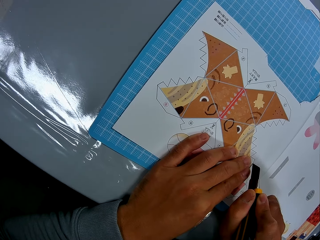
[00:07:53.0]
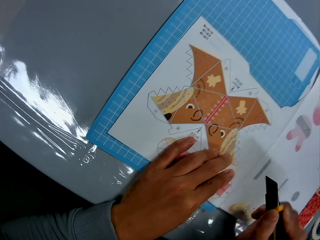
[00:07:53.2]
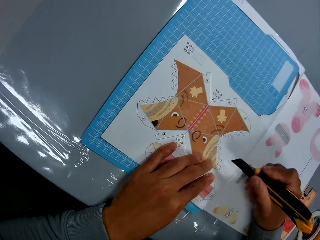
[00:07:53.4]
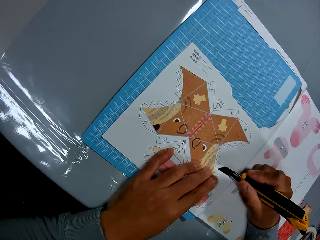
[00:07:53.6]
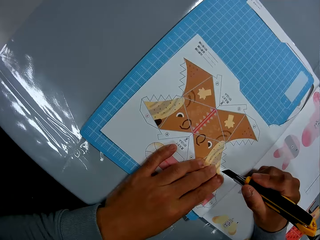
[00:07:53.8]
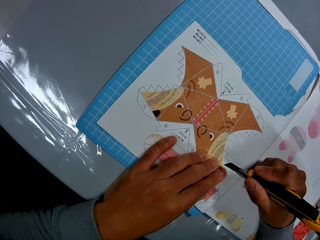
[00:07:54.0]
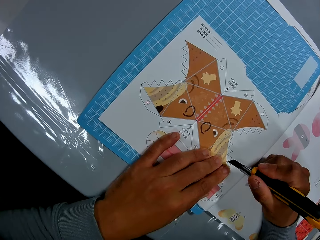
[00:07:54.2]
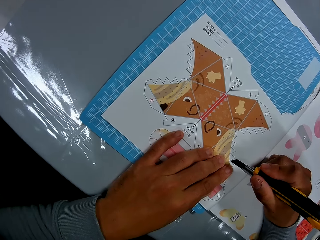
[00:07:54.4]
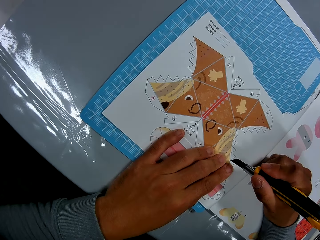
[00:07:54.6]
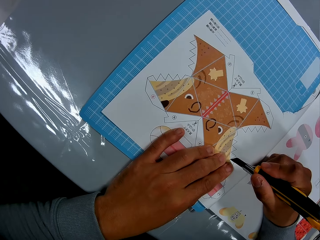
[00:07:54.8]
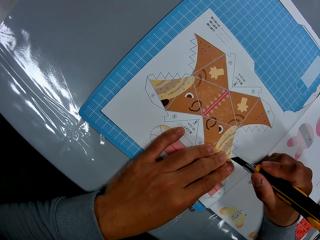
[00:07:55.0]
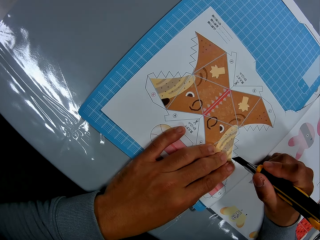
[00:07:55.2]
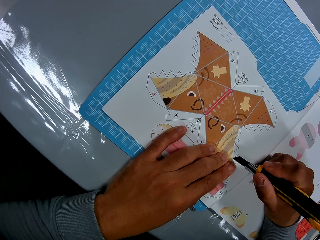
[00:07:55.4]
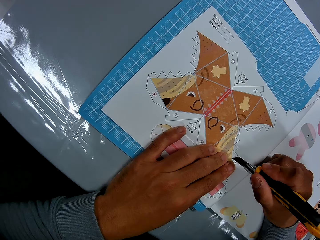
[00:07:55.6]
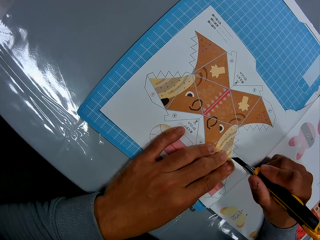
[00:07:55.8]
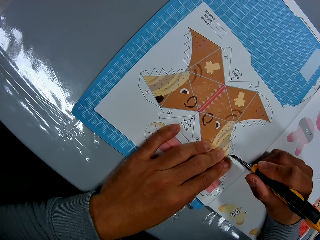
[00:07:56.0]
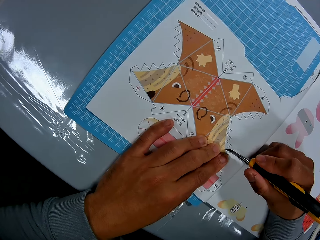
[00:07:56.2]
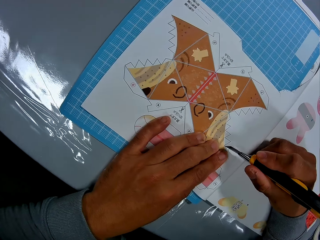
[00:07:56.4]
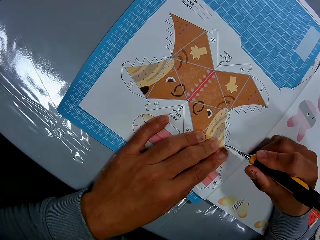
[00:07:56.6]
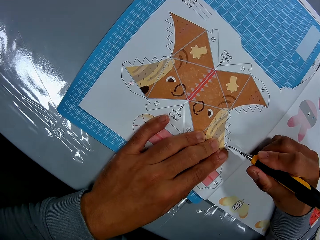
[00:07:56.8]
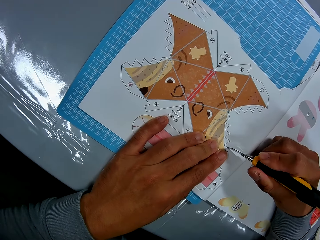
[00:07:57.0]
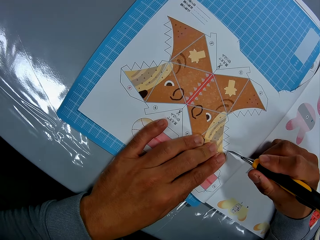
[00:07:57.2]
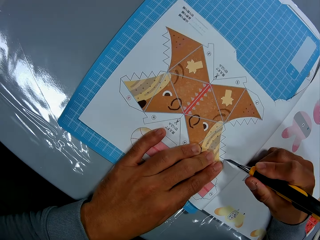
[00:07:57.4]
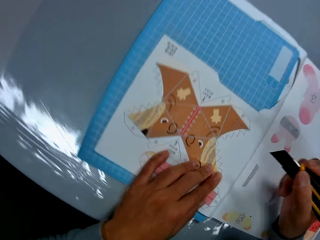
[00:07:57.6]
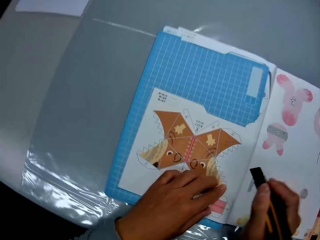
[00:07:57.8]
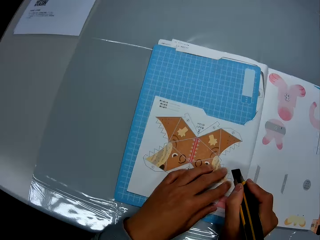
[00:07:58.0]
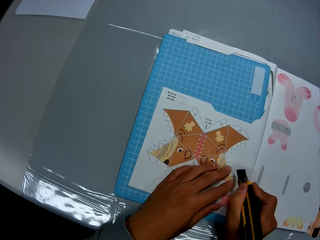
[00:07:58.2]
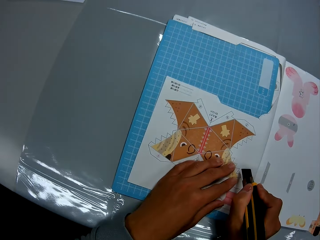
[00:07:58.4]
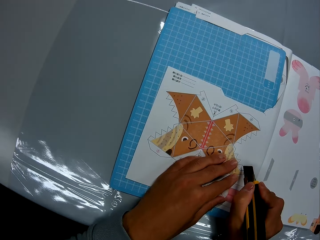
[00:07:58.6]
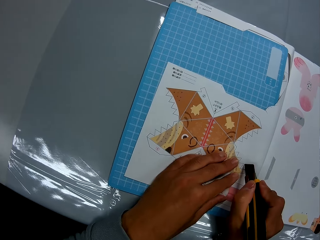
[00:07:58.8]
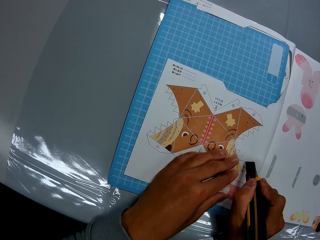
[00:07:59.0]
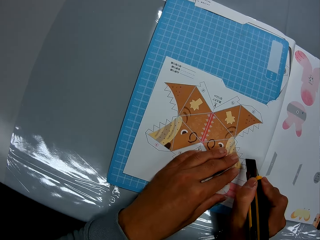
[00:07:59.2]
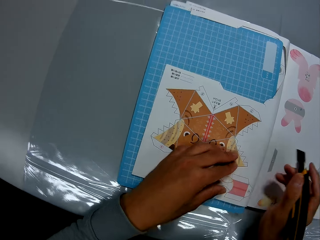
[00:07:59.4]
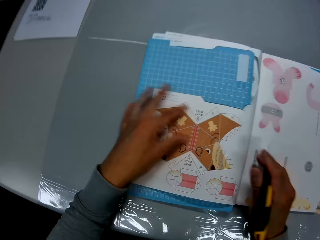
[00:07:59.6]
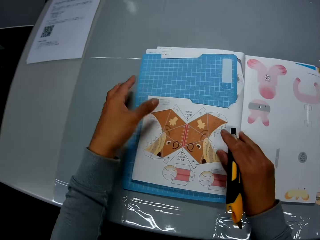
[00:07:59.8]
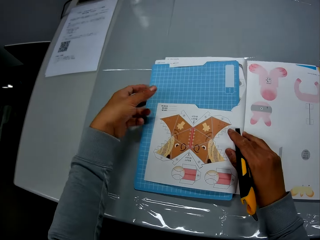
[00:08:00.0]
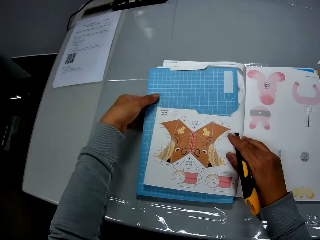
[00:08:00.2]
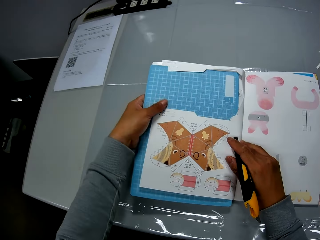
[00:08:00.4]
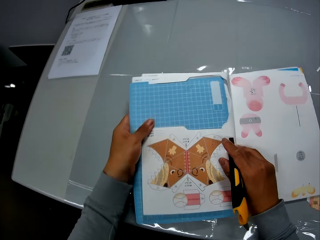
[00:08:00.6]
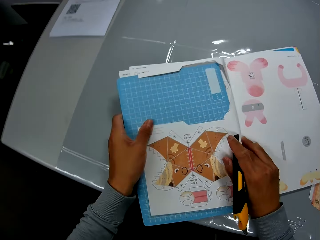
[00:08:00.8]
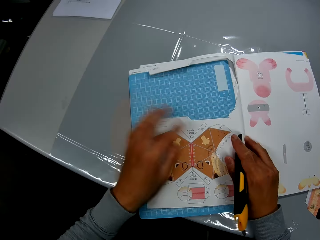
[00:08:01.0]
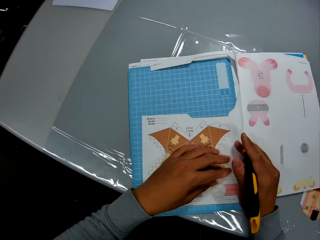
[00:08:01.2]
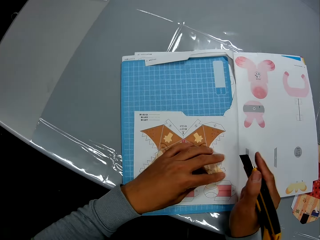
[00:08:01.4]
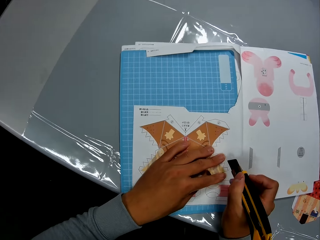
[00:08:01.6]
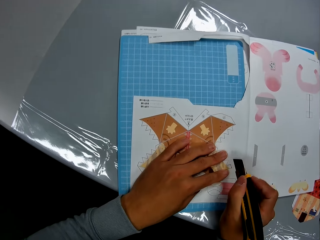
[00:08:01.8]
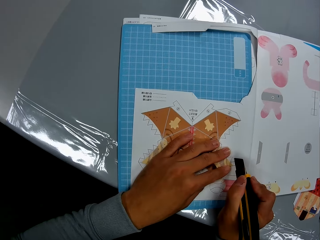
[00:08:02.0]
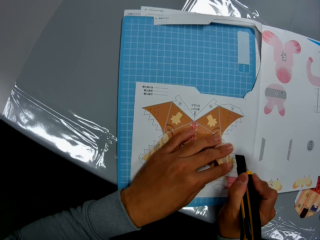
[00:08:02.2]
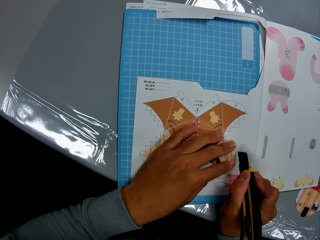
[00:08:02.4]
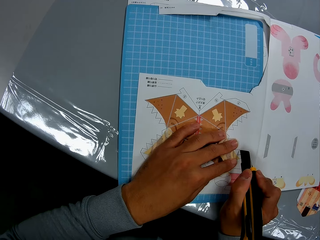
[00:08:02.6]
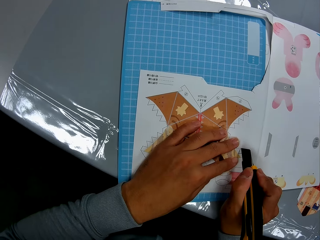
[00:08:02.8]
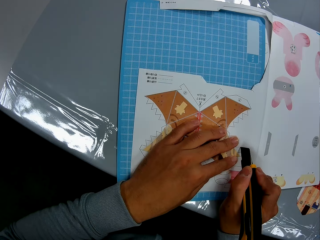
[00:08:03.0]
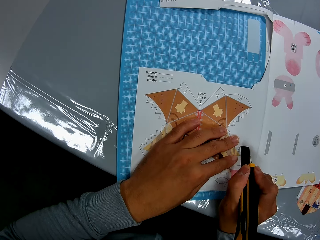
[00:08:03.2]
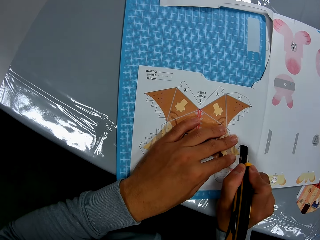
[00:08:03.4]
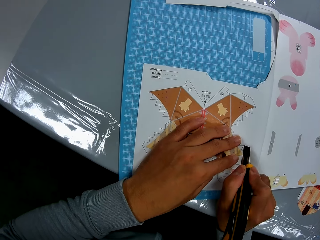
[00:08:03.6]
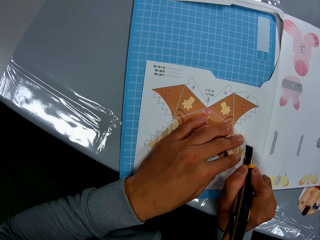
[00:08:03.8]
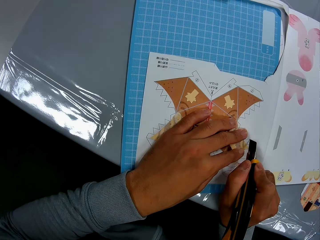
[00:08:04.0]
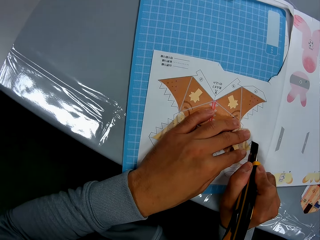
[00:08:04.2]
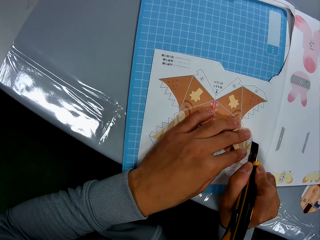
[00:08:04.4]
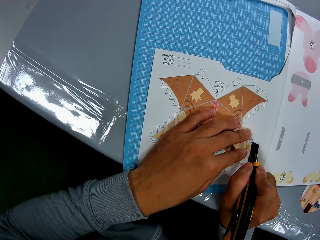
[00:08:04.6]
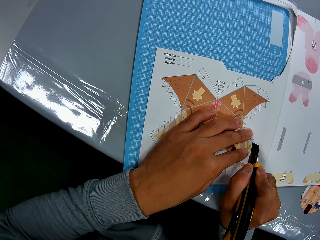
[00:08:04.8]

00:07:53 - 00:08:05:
The camera wearer adjusts the craft book with his left hand. He cuts through the leaf of the craft book with the utility knife.

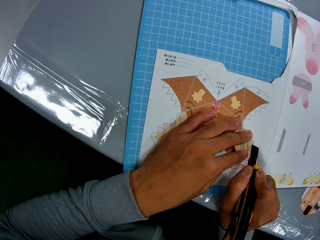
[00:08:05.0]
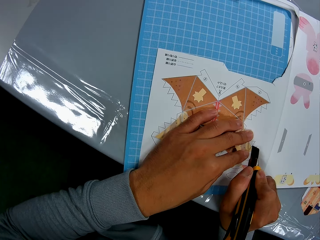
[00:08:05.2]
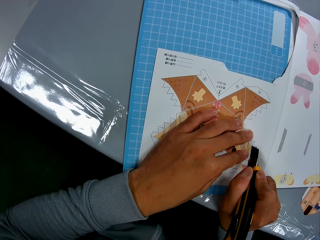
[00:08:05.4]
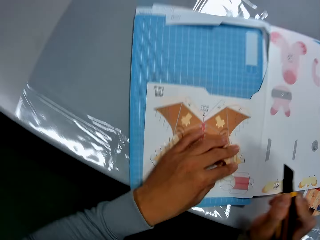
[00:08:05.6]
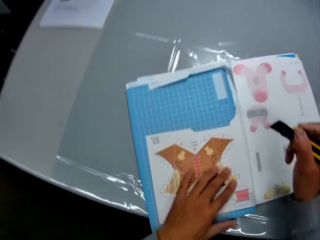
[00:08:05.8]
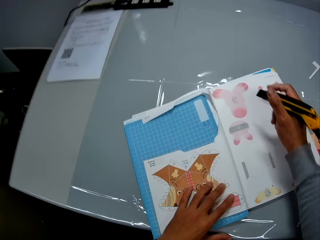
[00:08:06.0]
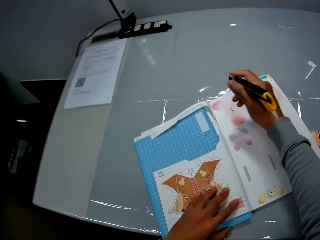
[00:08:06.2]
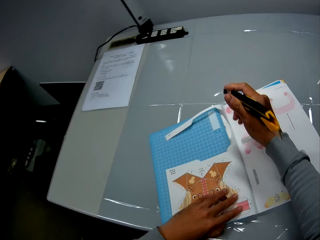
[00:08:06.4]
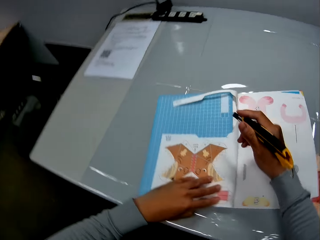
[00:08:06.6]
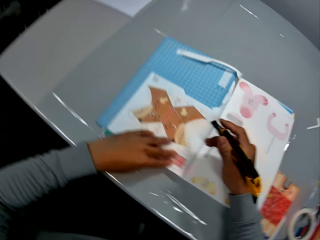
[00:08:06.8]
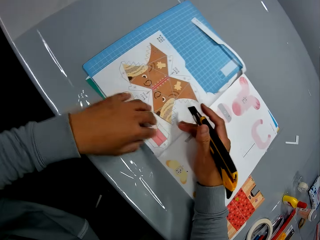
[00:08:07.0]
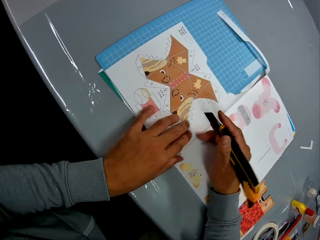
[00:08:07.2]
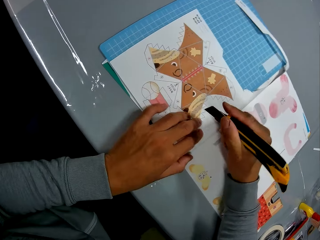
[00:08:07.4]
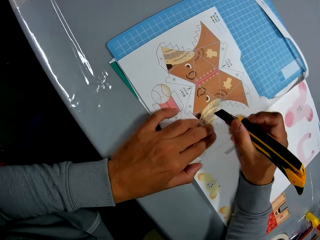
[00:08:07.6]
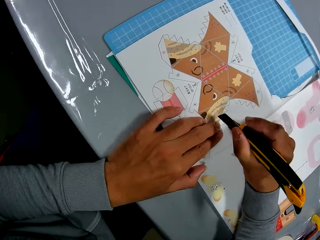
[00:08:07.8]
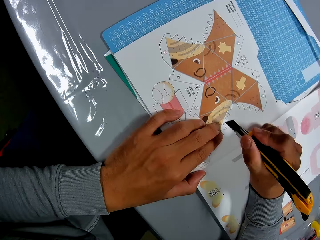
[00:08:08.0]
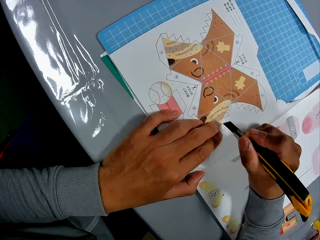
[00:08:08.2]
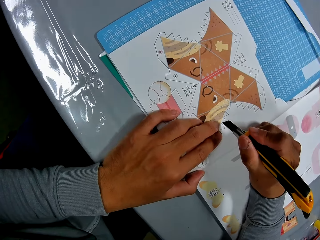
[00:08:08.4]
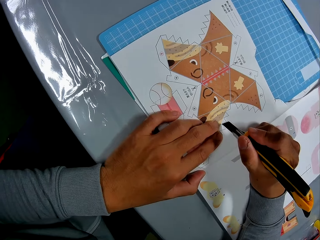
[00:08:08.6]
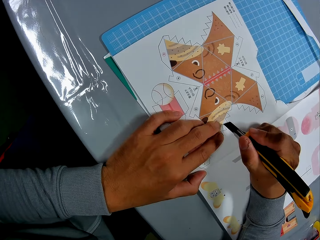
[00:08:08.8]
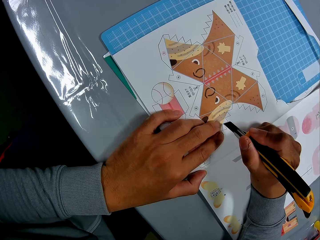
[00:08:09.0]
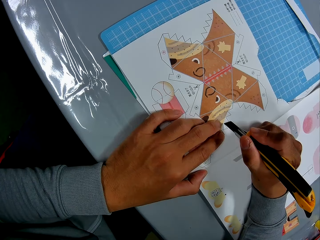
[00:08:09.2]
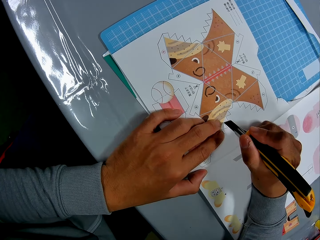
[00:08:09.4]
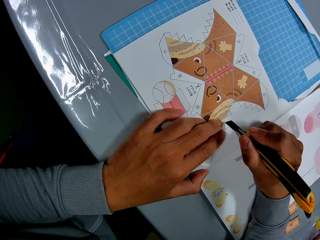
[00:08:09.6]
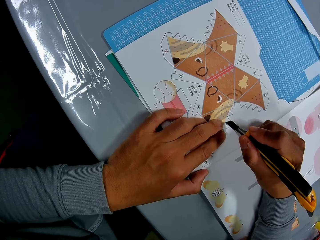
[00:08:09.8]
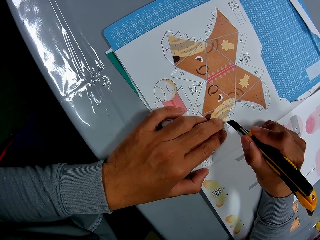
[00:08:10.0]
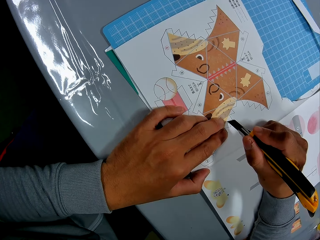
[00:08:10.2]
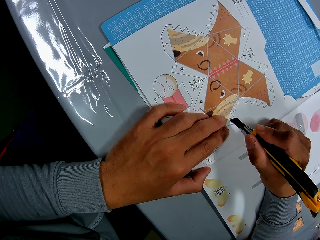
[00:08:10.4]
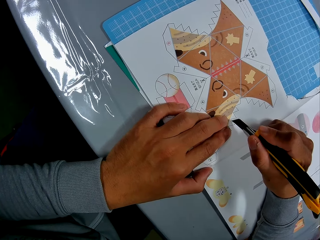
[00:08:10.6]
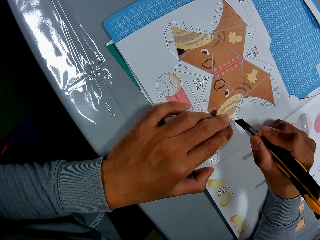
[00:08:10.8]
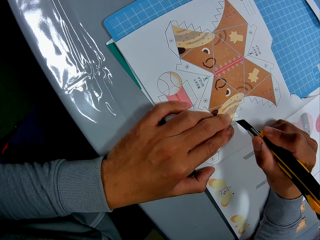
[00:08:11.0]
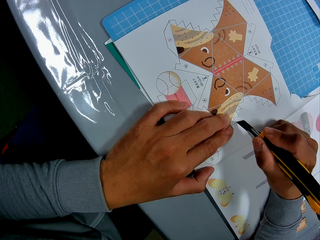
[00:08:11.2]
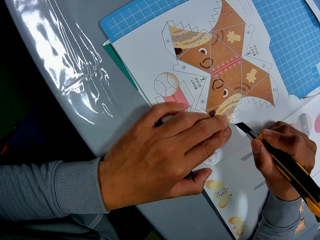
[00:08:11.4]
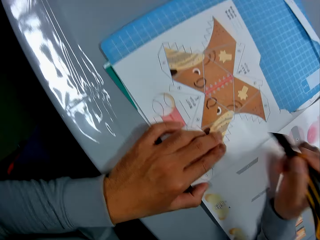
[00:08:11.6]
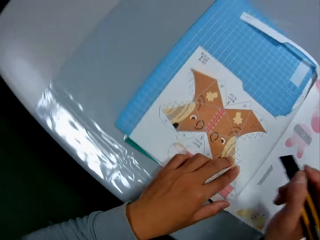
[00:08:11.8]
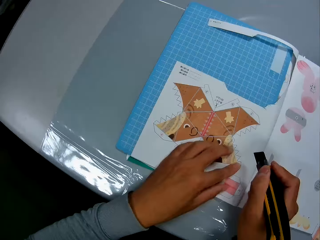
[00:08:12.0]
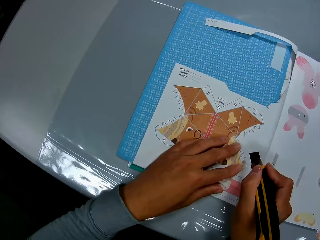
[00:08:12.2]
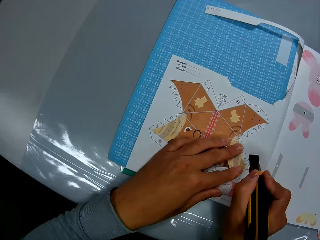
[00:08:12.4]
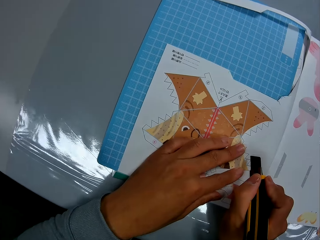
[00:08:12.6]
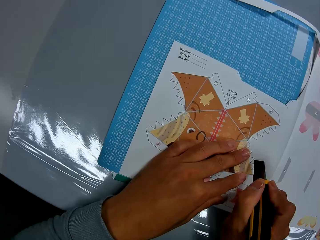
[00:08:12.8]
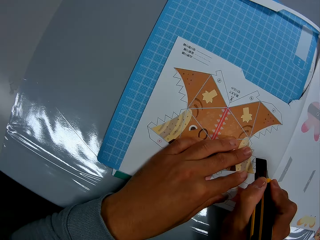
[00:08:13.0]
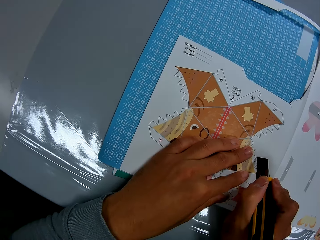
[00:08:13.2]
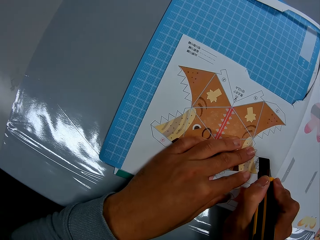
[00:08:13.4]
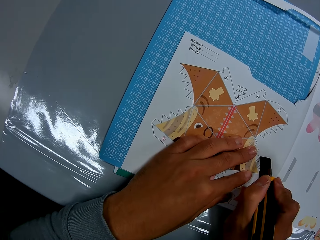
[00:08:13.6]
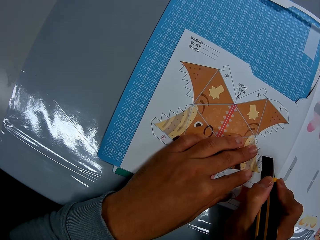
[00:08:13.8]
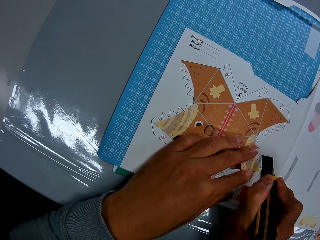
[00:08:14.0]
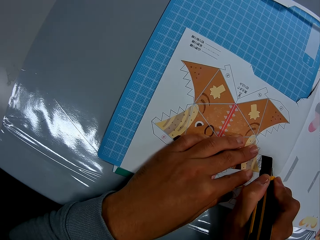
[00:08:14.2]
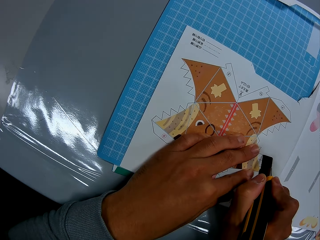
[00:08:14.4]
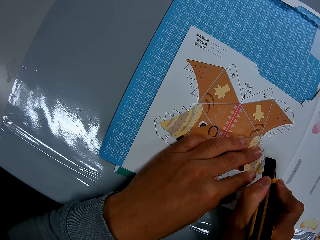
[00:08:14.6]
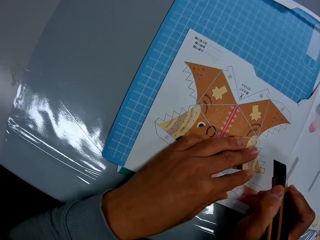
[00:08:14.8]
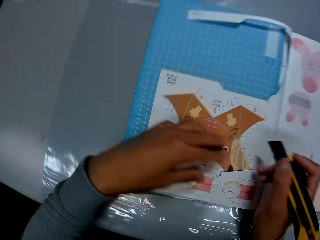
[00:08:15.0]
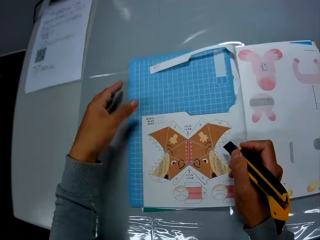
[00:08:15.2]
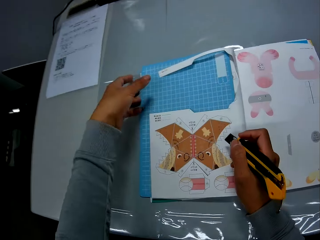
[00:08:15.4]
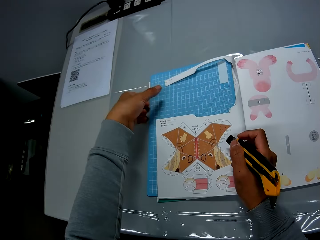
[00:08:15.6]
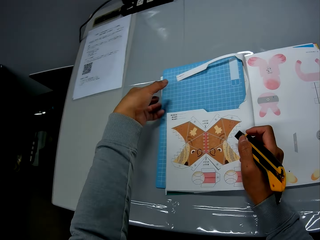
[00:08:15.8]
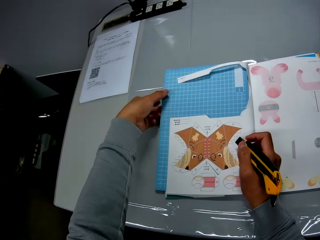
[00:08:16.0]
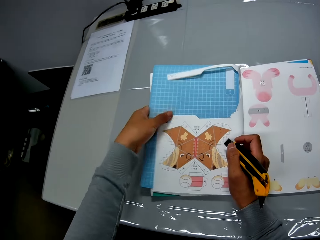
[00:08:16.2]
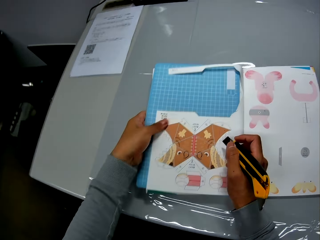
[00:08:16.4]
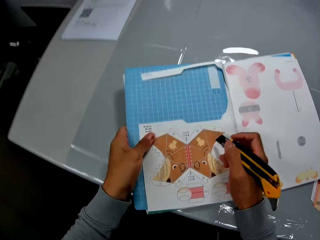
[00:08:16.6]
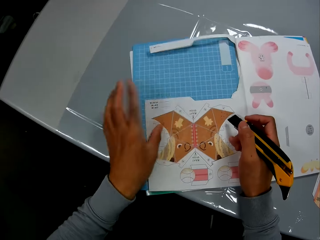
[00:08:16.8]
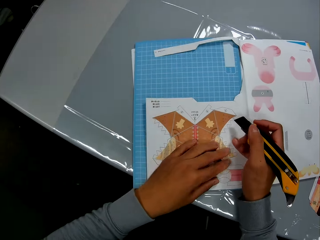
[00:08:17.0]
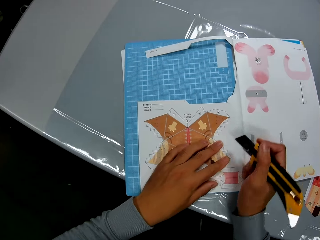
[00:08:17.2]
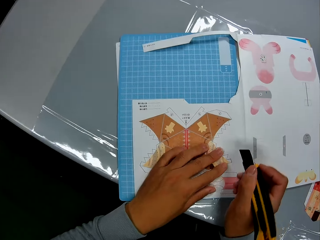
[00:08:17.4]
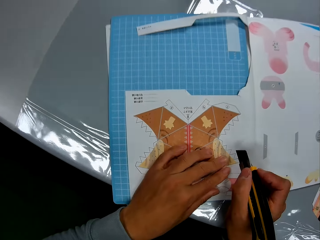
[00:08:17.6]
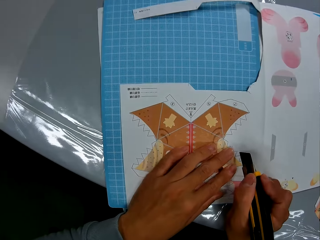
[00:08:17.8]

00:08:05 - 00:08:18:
The camera wearer adjusts the craft book with his left hand. He cuts through the leaf of the craft book with the utility knife. He adjusts the craft book with his left hand.
